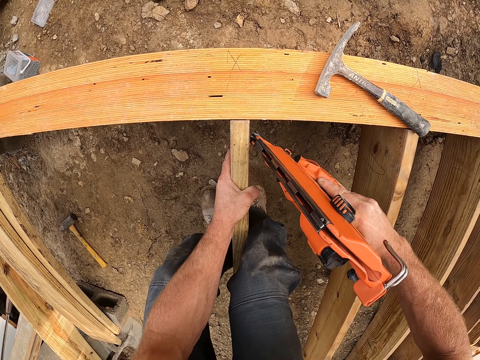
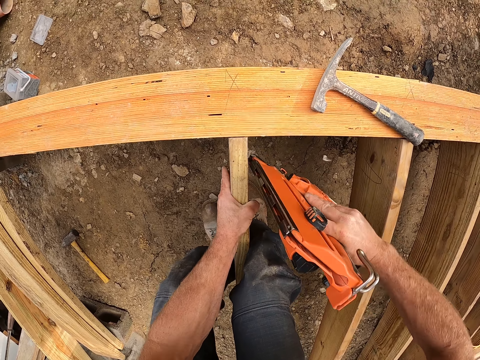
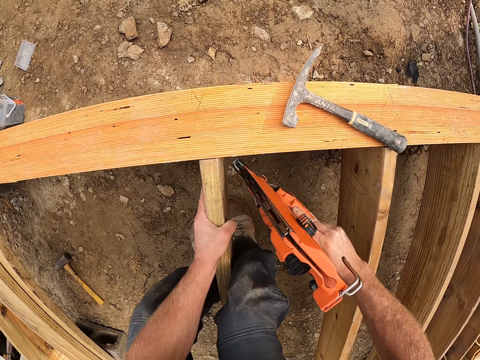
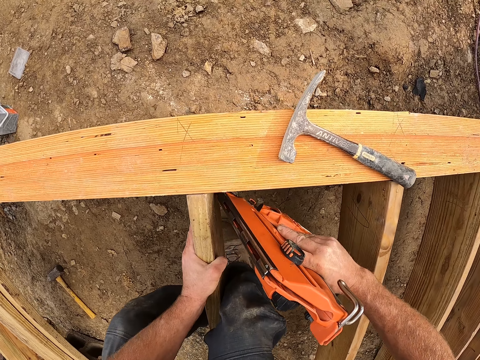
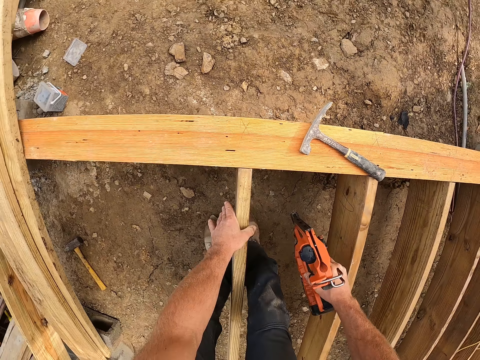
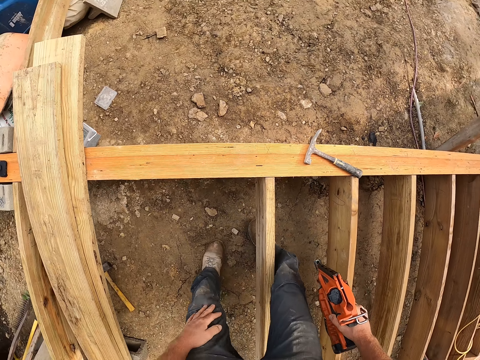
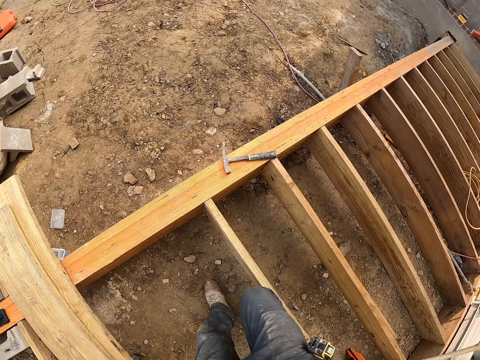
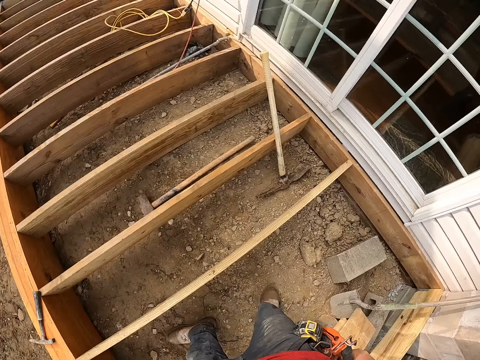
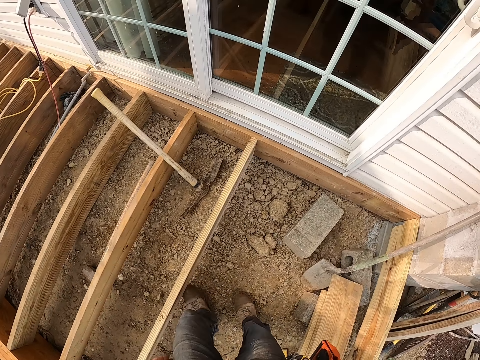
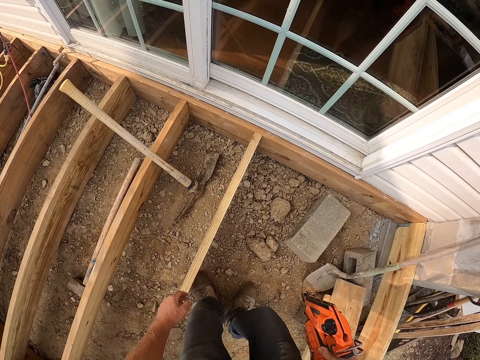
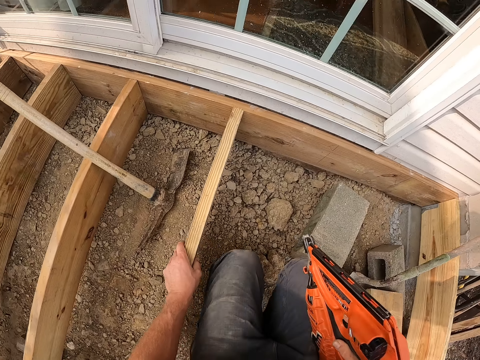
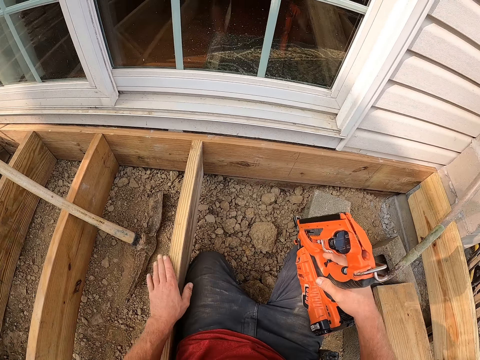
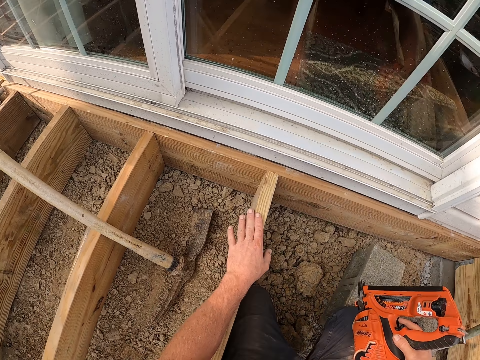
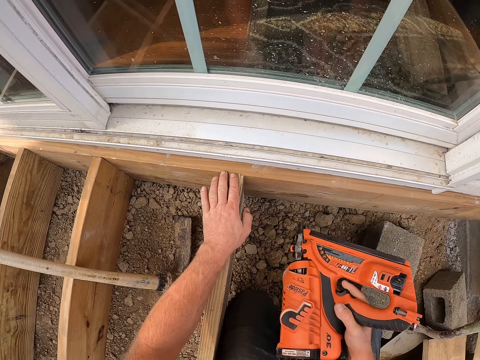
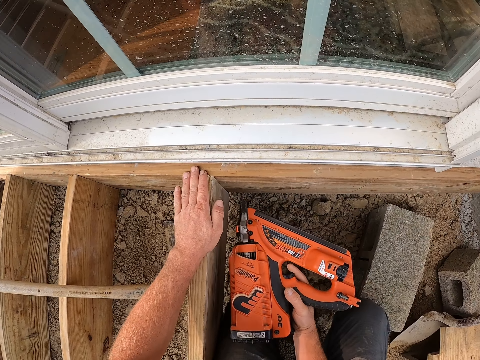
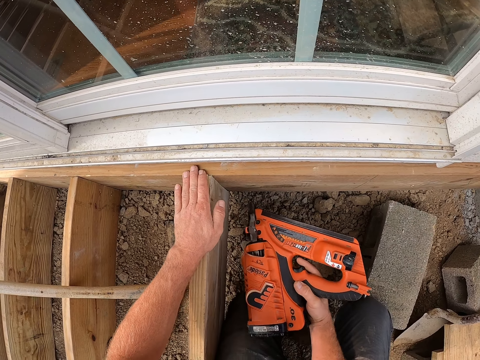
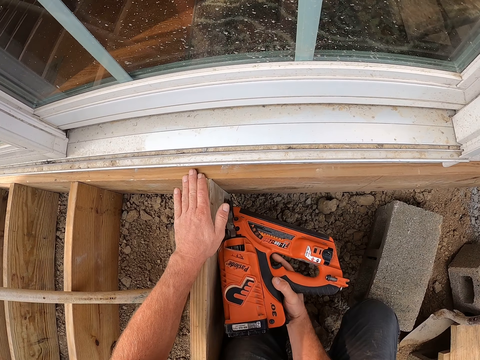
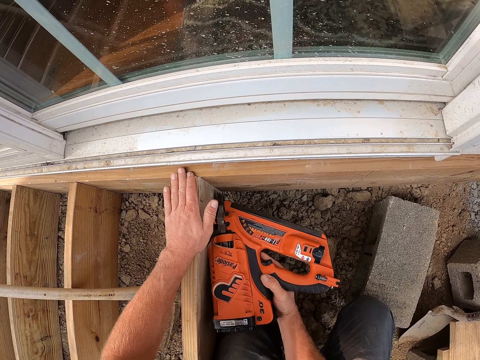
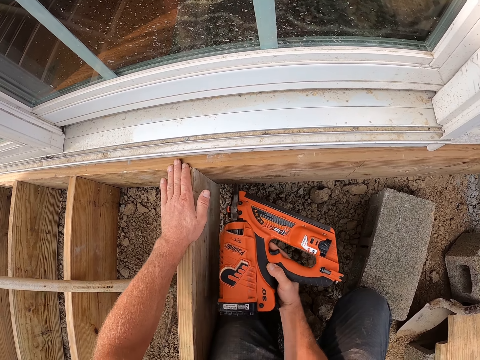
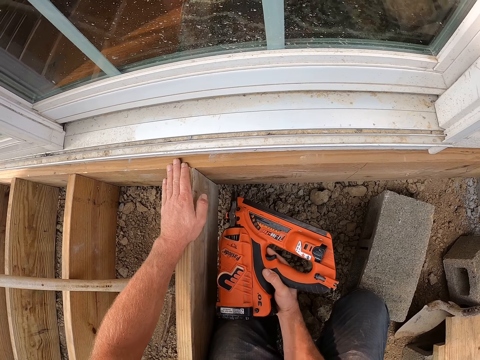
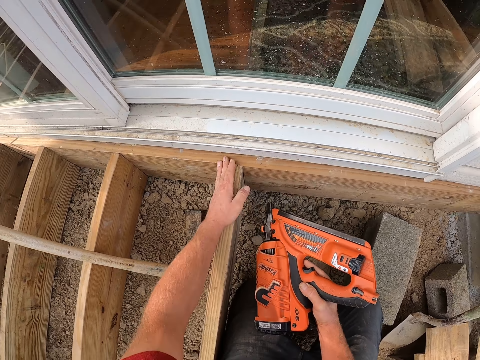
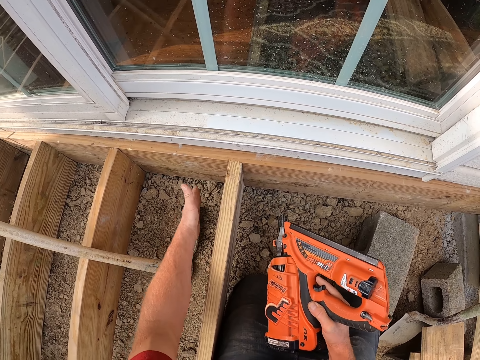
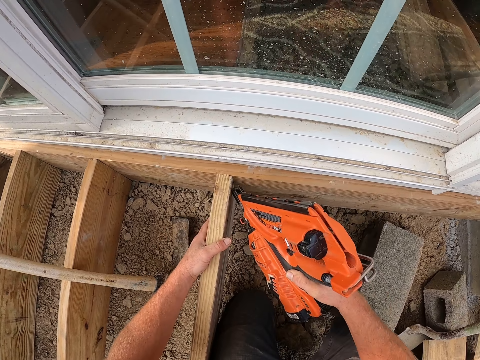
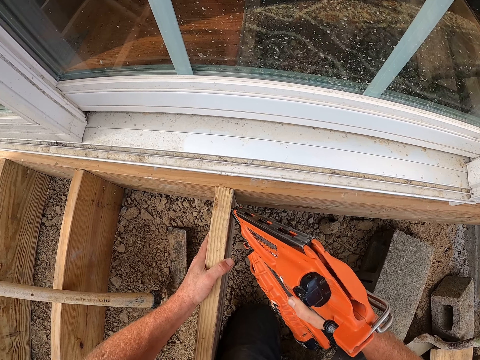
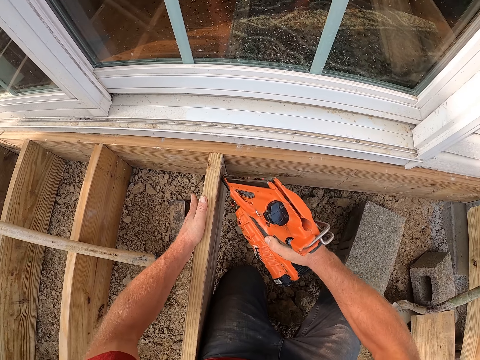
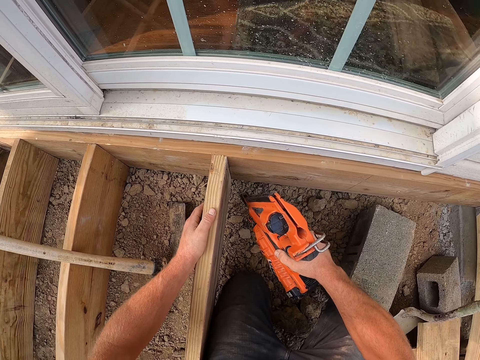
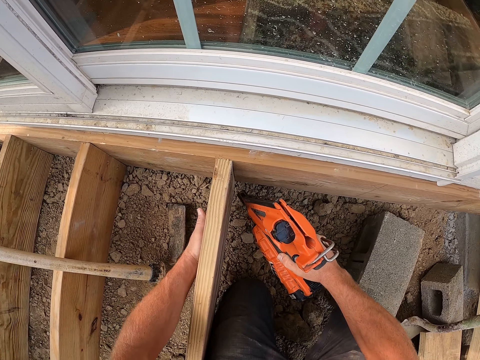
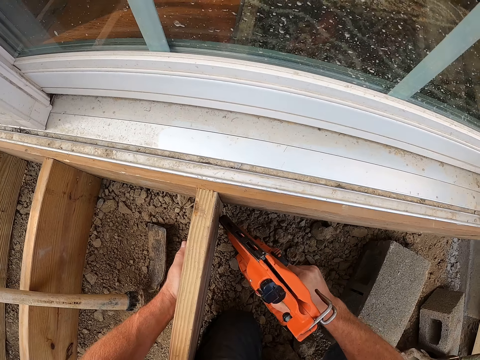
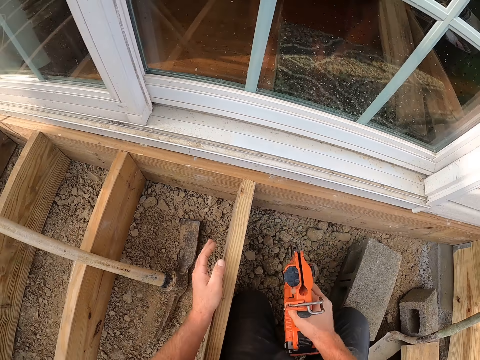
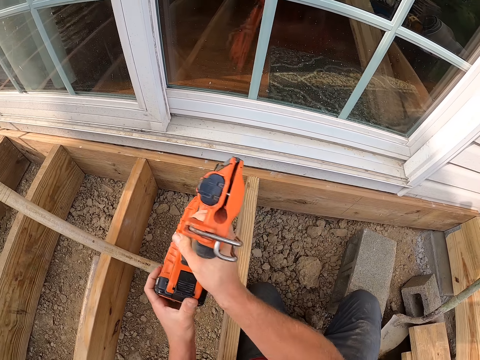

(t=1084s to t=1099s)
The camera wearer stands up and turns around. He holds the wood. He kneels on the ground. He moves his hand on the wood. He holds the wood. He hits the wooden frame with the drill machine. He knocks the piece of wood with his hand. He holds the wood.

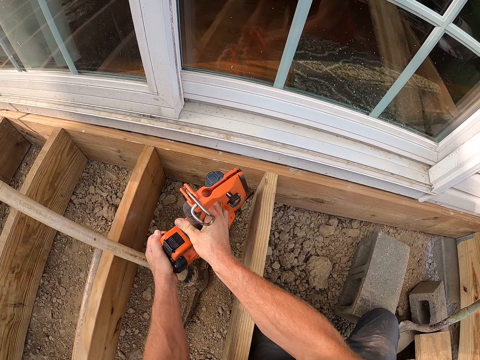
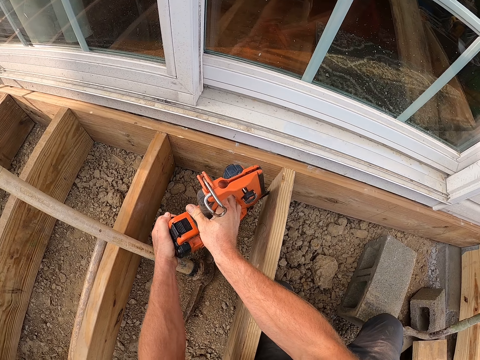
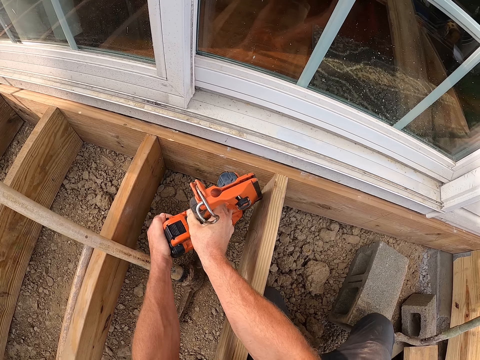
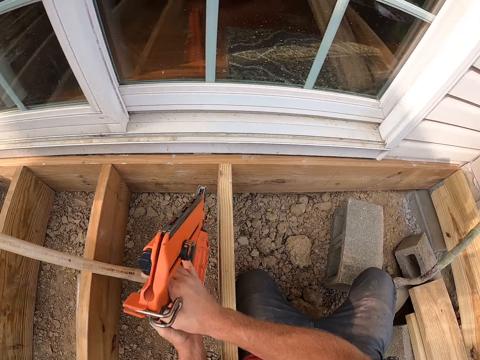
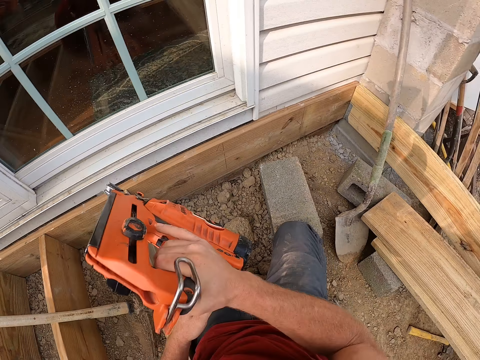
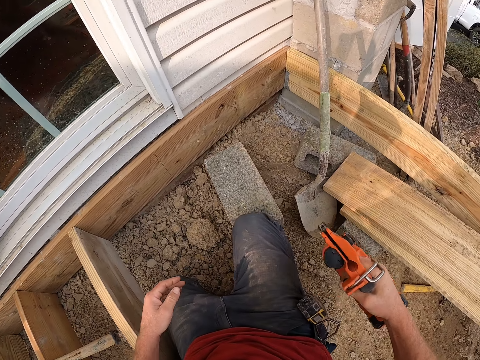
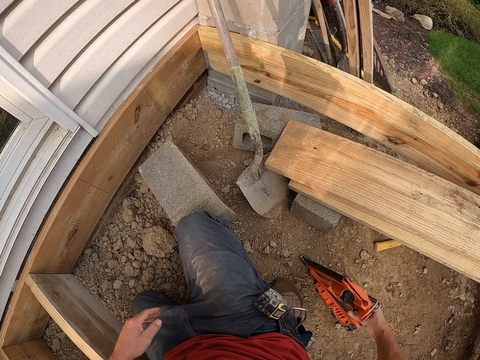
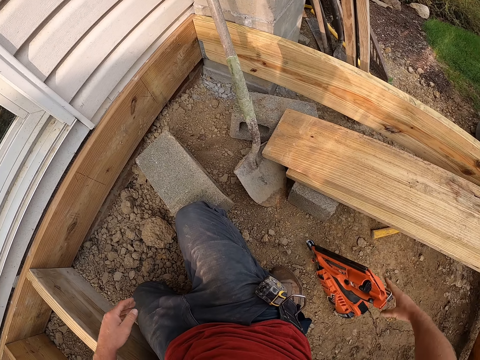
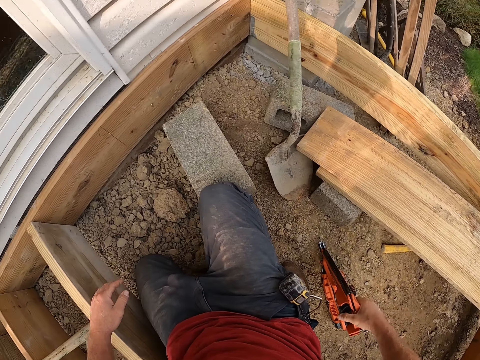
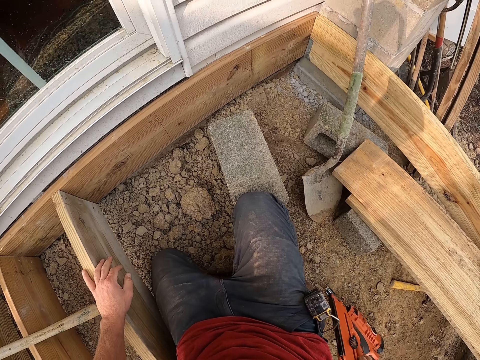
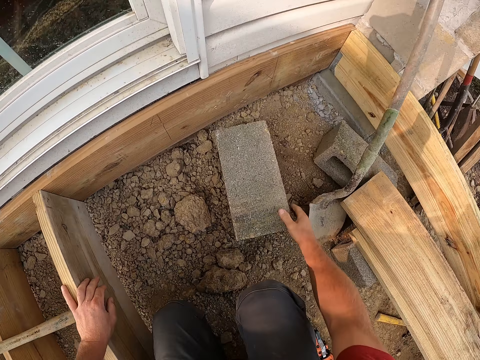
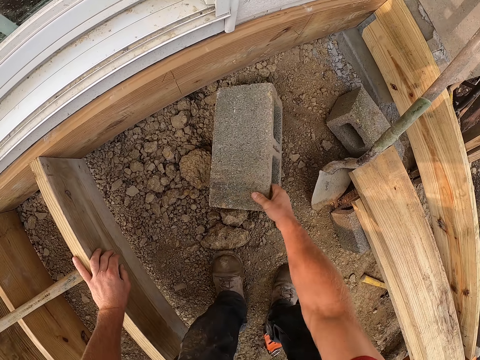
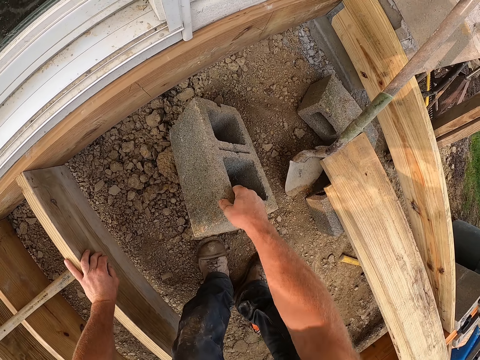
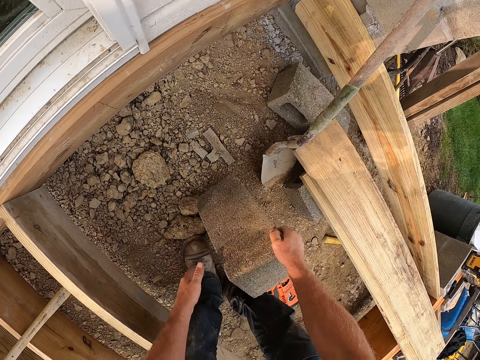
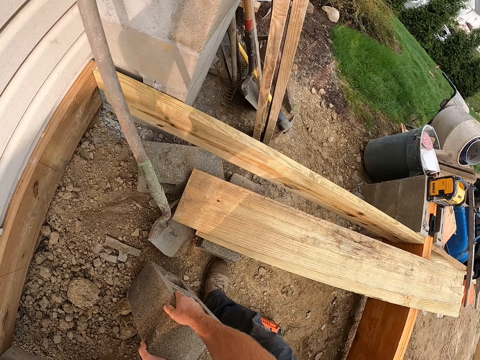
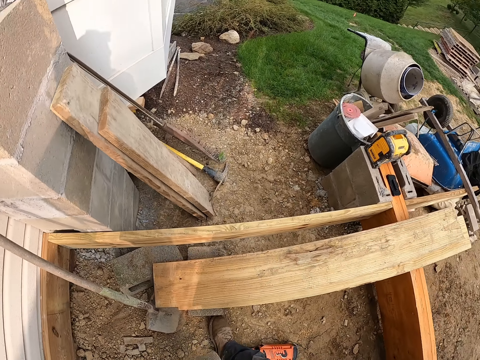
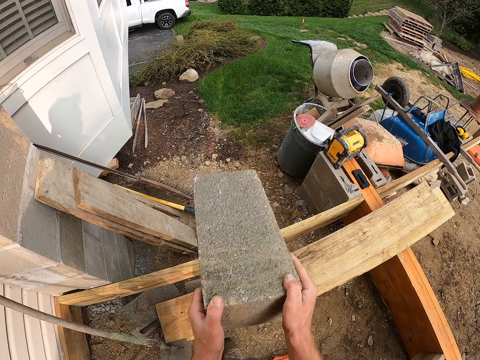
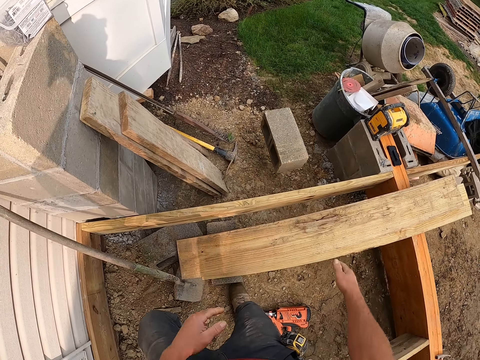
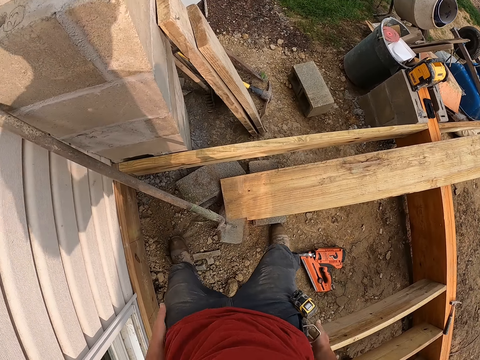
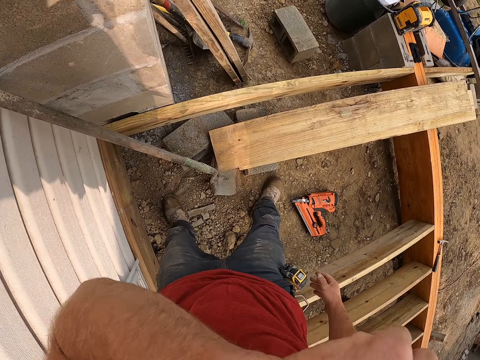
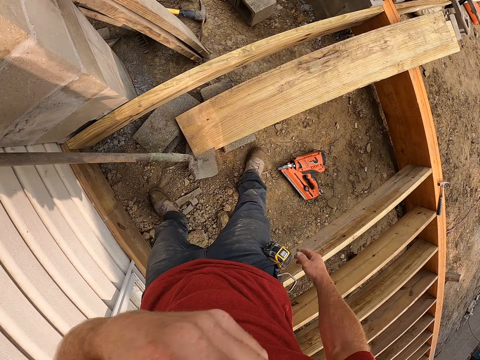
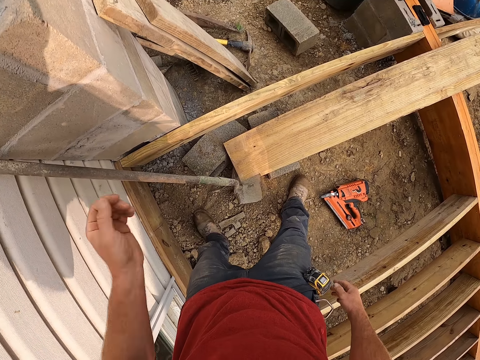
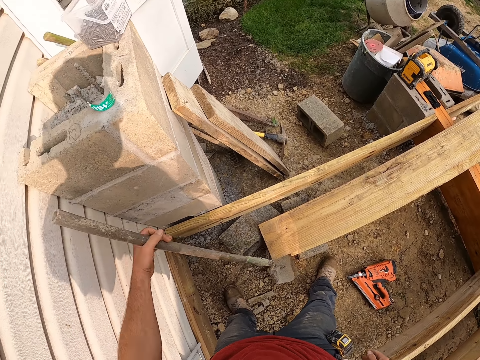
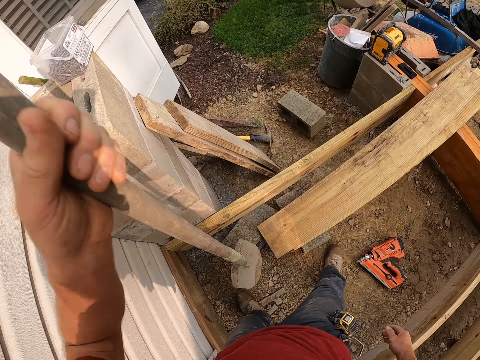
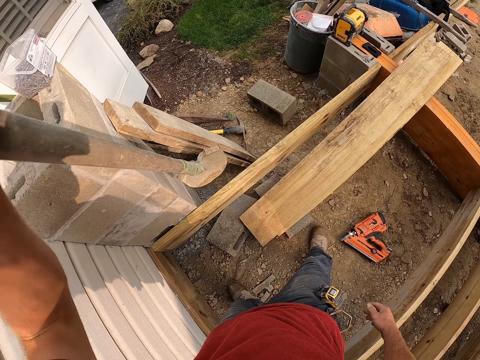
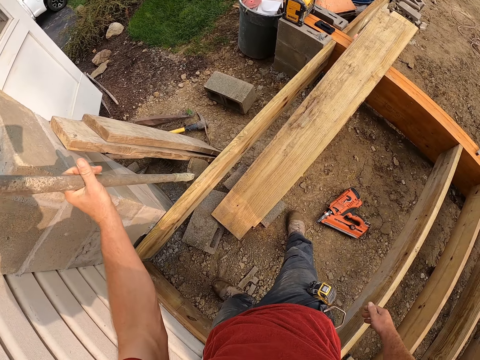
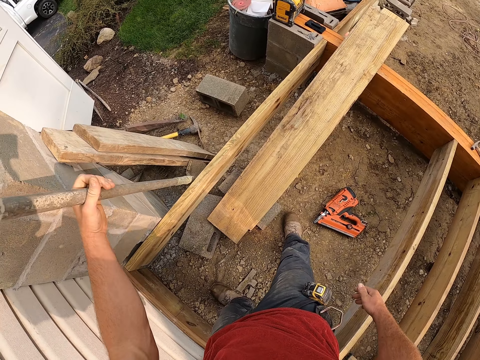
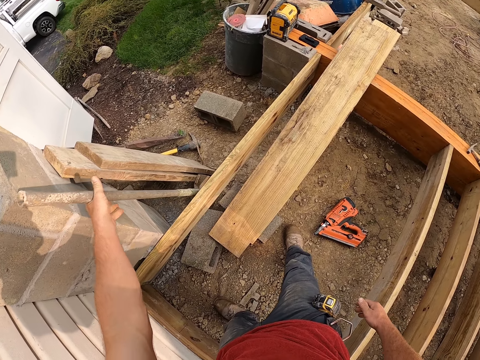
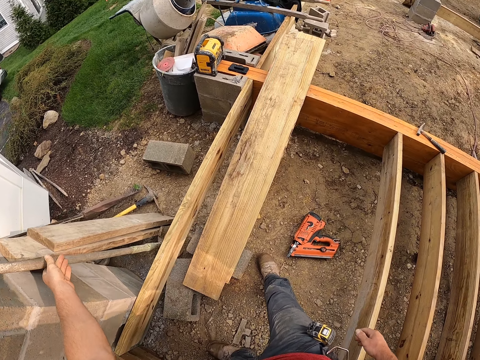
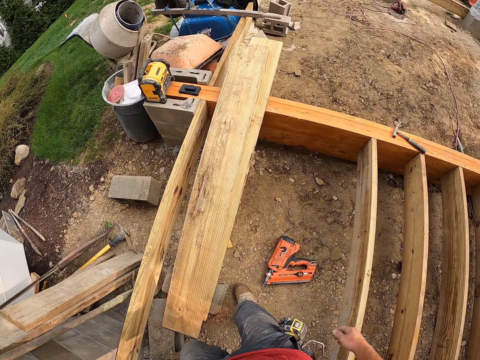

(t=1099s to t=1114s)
The camera wearer drops the nail gun on the floor. He carries a block. He throws the block down. He touches his face. He carries a shovel or hammer. He puts the shovel into the floor.
